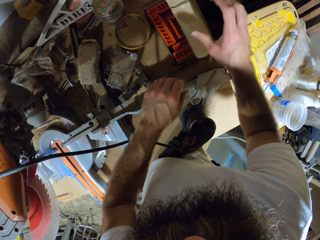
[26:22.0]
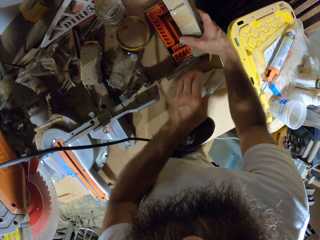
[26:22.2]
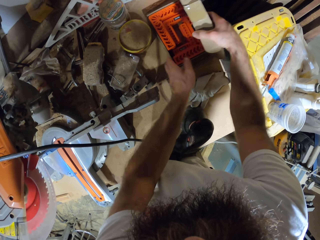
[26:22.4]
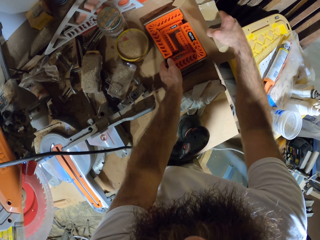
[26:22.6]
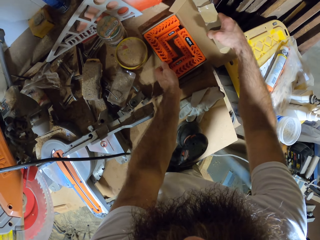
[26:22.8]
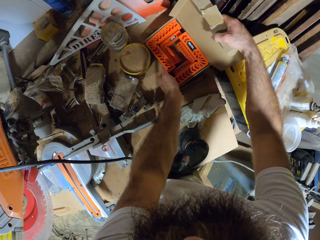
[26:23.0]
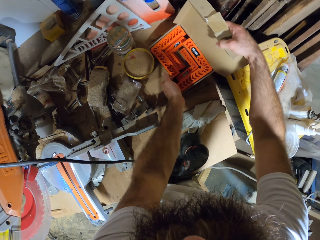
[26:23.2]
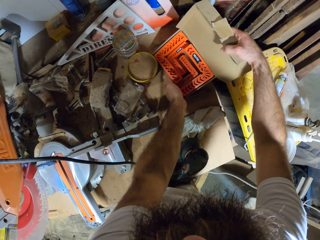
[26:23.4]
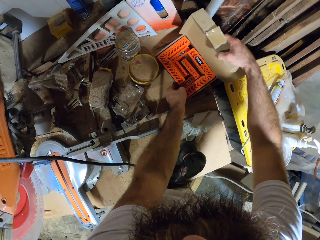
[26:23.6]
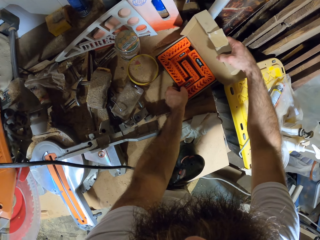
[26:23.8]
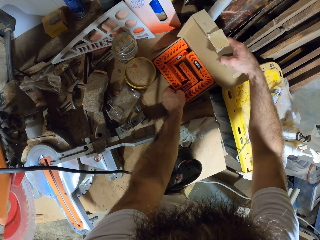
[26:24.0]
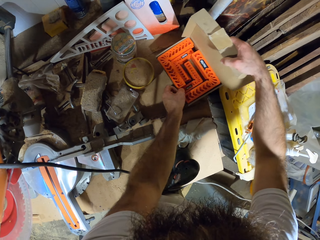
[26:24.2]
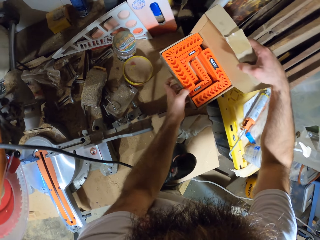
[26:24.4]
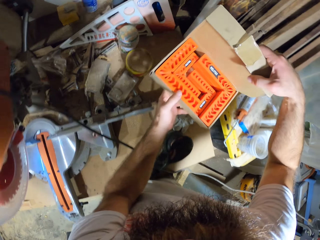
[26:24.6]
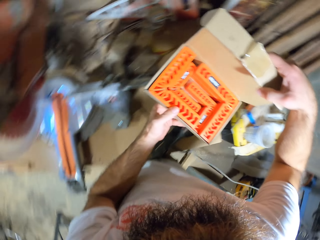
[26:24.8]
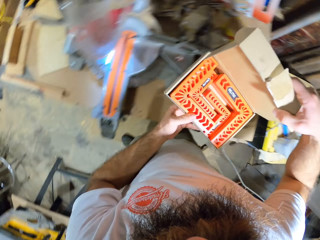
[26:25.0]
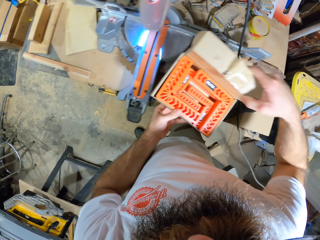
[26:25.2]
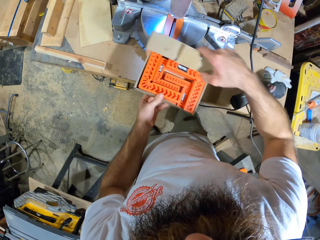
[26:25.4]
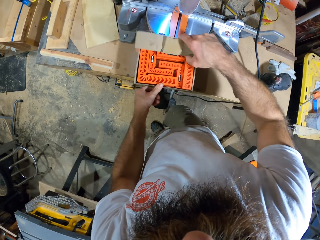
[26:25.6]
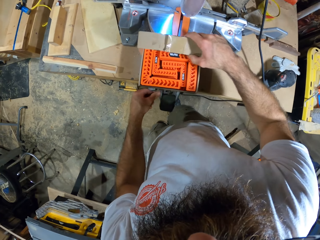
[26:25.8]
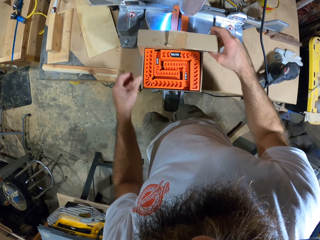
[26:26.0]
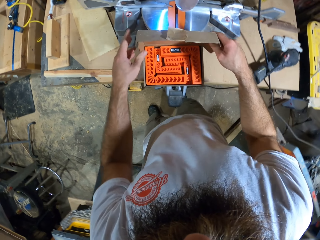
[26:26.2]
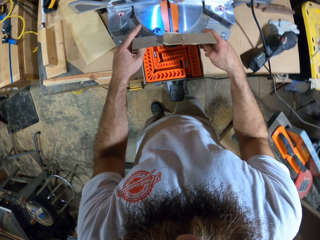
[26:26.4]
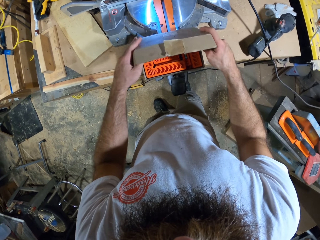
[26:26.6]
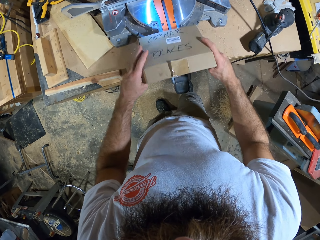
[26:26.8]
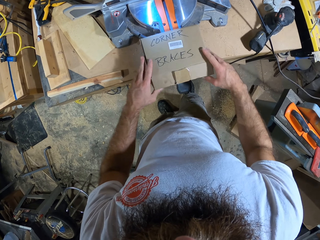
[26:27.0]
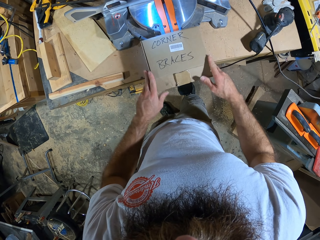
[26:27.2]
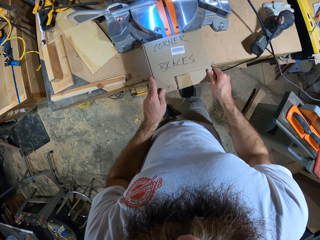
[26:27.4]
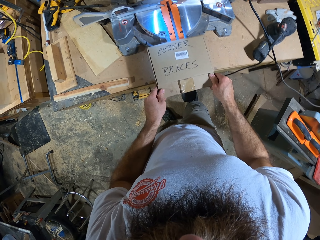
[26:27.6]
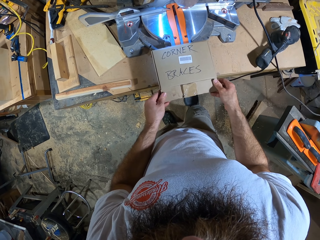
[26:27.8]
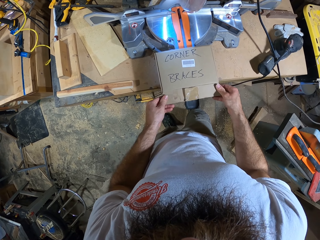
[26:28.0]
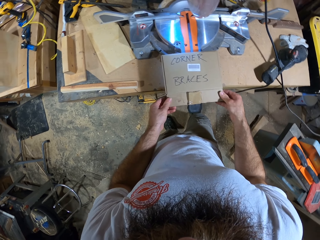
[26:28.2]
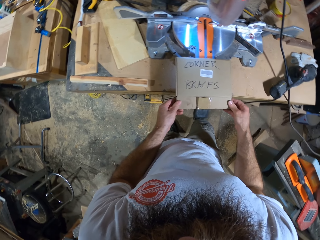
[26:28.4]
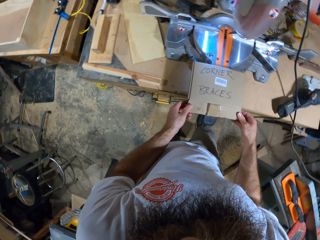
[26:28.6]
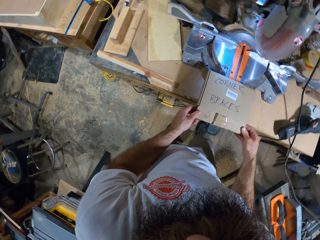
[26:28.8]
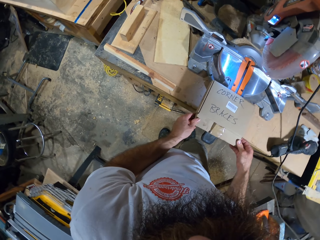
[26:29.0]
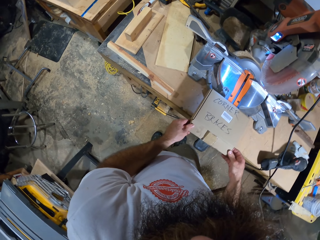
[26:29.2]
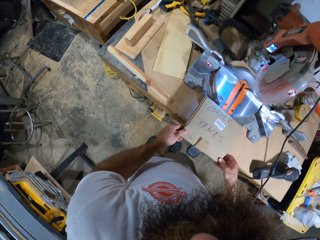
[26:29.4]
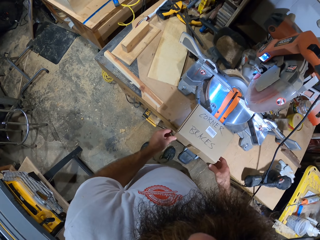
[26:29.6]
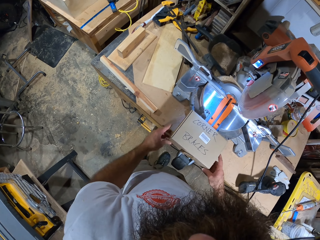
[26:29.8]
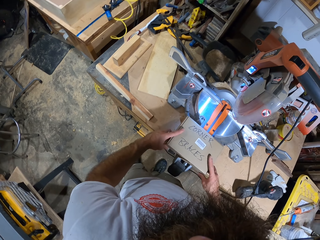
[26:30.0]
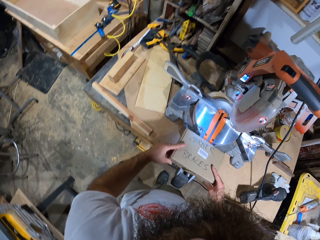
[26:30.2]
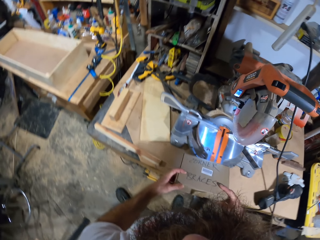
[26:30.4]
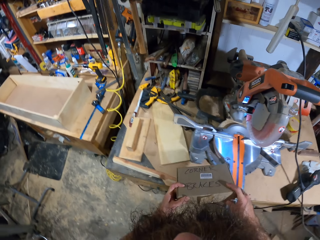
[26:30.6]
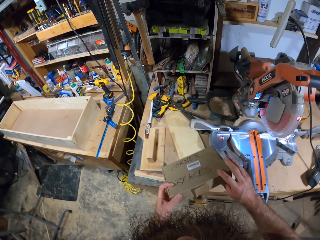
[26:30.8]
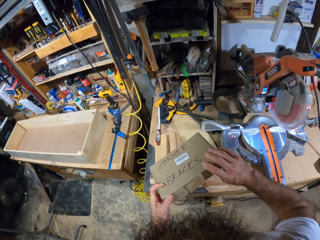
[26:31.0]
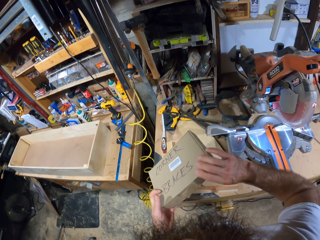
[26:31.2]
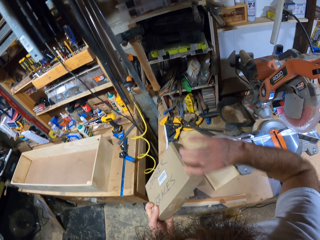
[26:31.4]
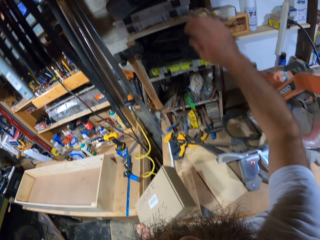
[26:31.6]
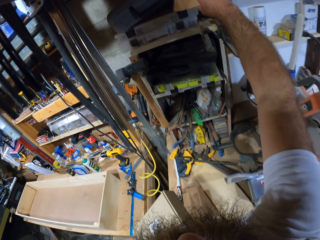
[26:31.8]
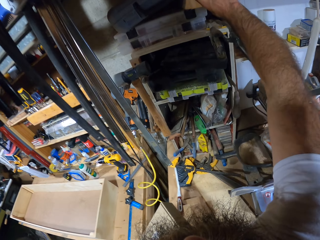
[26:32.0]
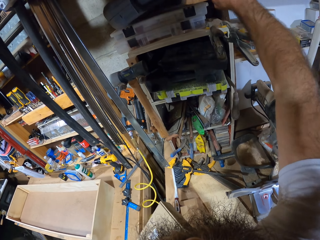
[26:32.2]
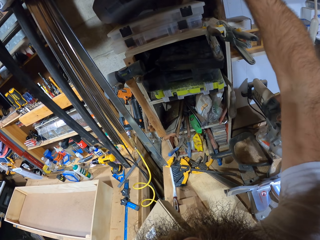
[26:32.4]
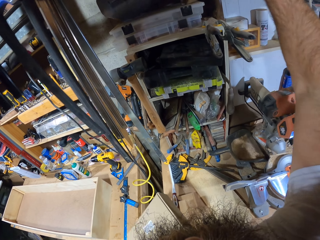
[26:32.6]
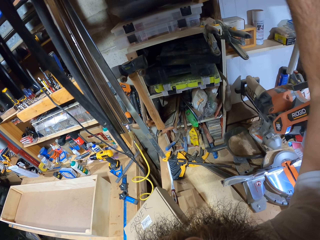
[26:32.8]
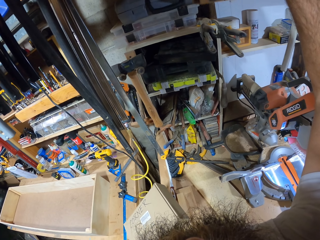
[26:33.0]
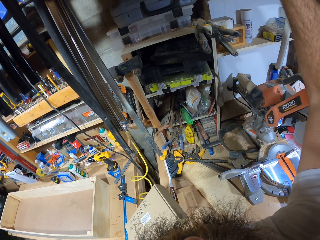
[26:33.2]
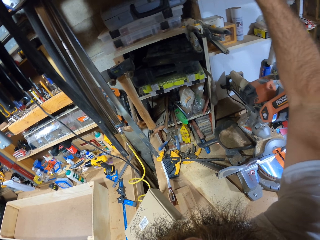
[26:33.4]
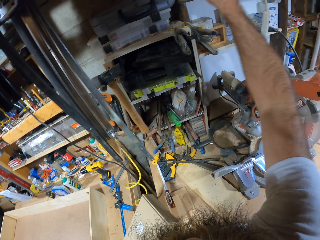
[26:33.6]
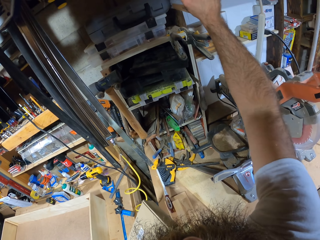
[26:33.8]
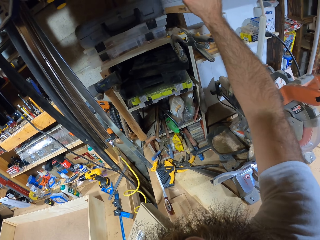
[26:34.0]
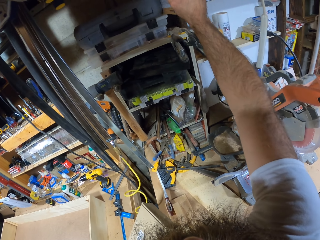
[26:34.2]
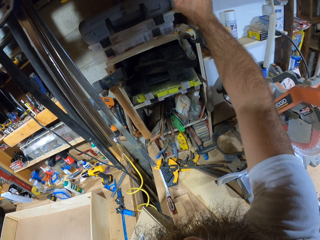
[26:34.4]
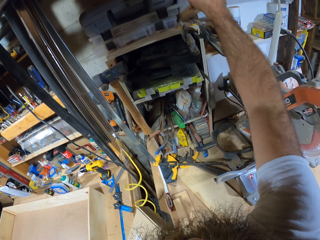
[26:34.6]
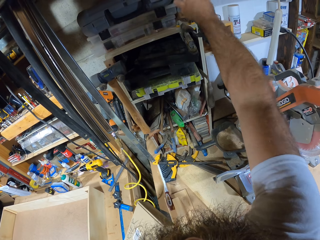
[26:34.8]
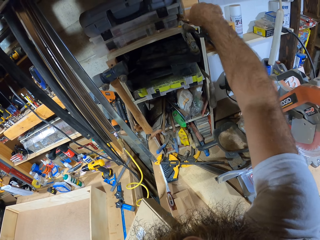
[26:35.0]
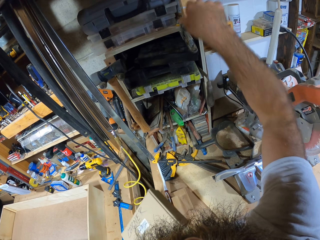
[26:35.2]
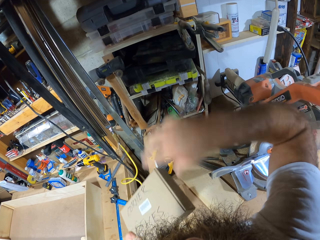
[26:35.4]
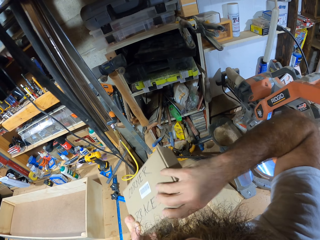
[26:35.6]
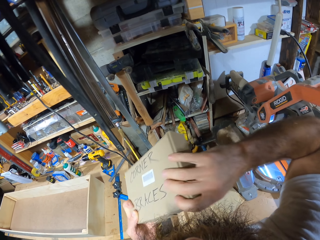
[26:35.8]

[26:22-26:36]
The camera wearer lifts the pack of triangular rulers or box of relitec squares on the table with both hands. He puts the box of relitec squares on the table. He closes the pack of triangular rulers on the table with both hands. He lifts the pack in the shelf with his right hand. He drops the pack in the shelf with his right hand.

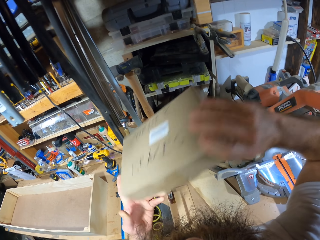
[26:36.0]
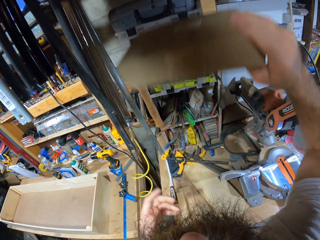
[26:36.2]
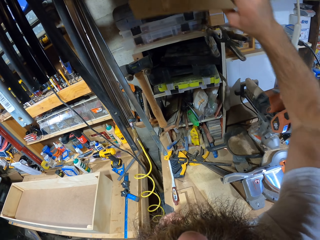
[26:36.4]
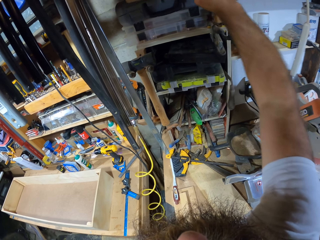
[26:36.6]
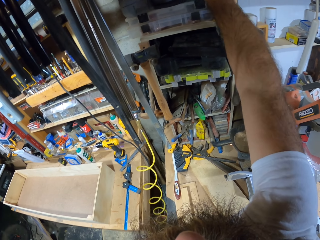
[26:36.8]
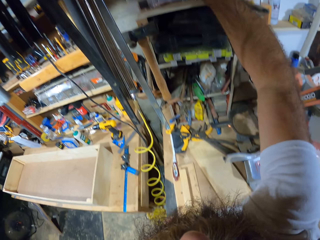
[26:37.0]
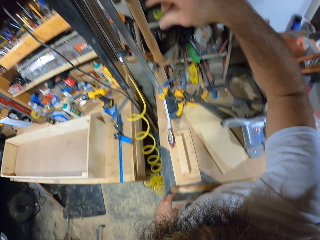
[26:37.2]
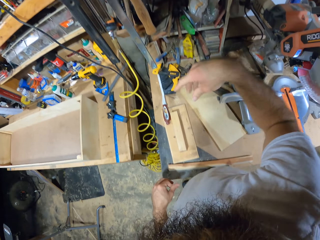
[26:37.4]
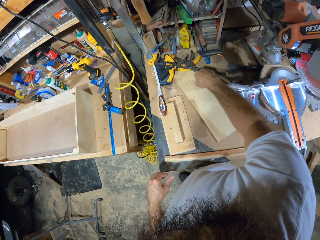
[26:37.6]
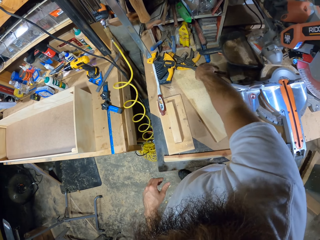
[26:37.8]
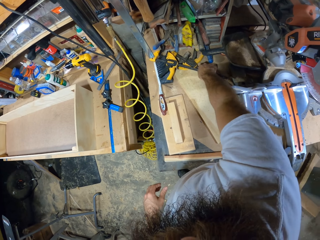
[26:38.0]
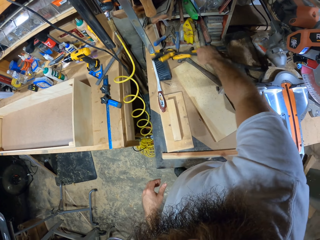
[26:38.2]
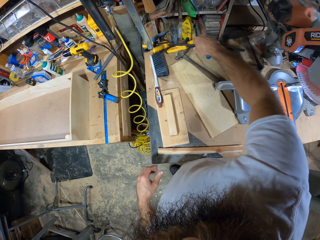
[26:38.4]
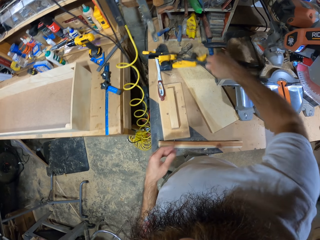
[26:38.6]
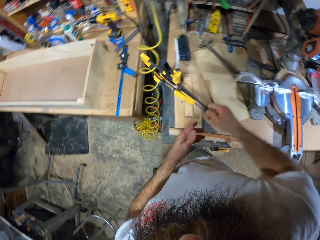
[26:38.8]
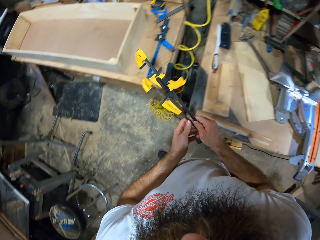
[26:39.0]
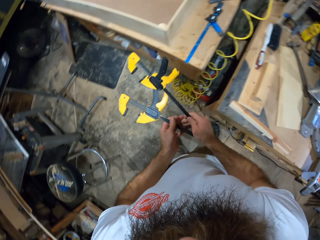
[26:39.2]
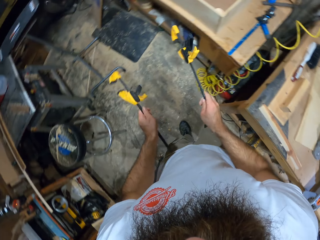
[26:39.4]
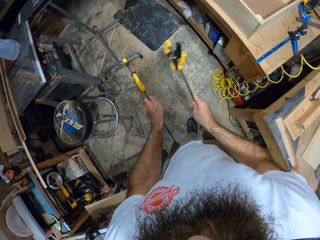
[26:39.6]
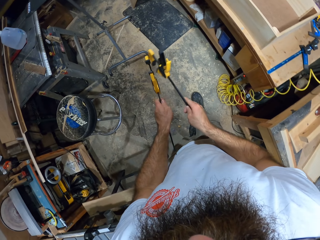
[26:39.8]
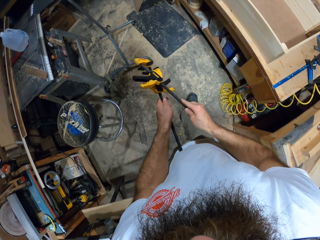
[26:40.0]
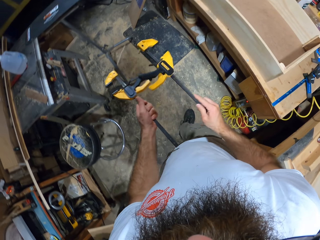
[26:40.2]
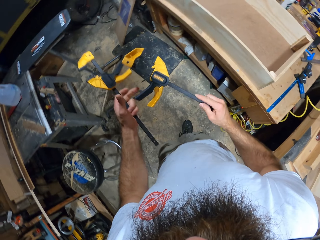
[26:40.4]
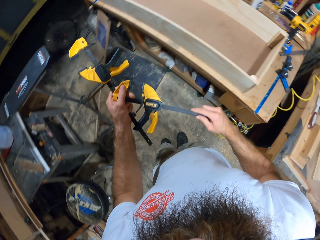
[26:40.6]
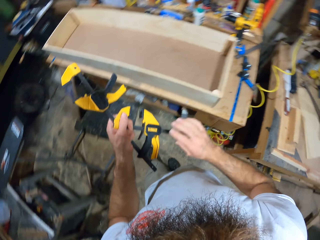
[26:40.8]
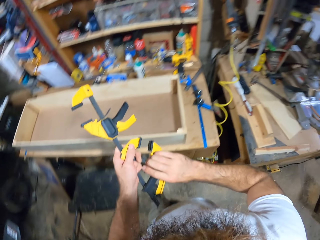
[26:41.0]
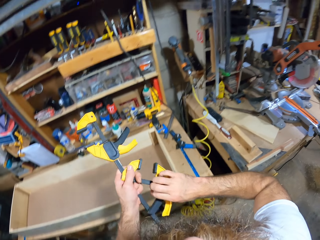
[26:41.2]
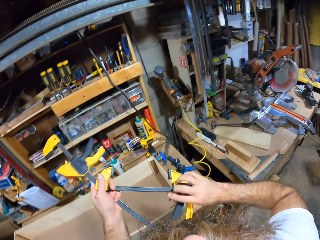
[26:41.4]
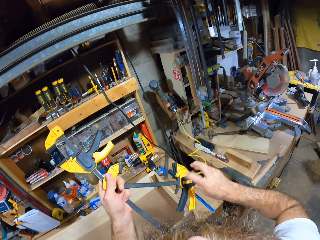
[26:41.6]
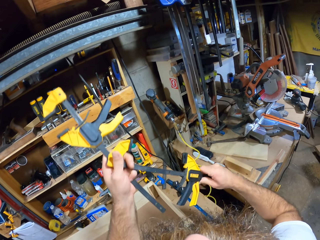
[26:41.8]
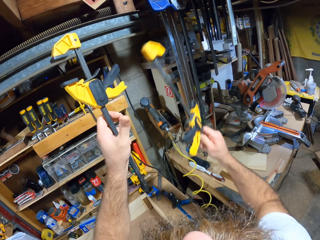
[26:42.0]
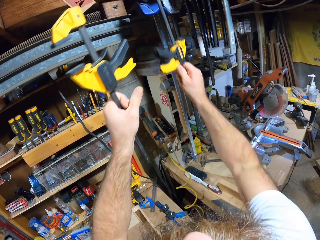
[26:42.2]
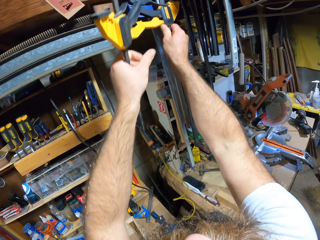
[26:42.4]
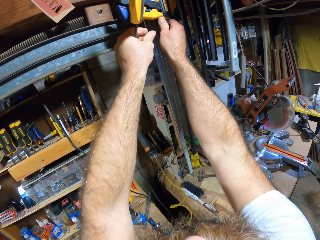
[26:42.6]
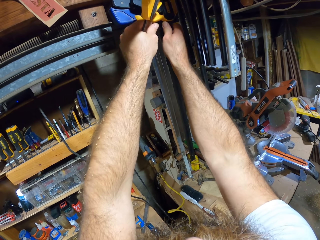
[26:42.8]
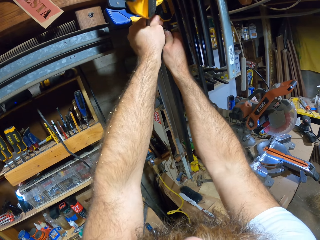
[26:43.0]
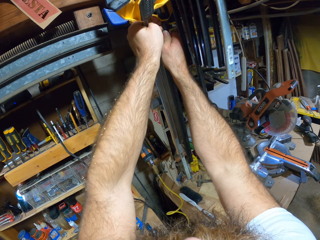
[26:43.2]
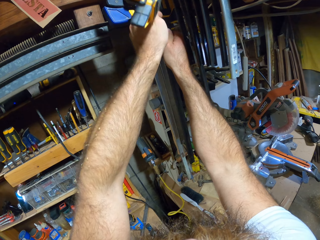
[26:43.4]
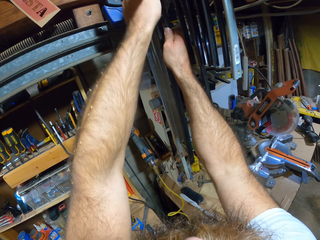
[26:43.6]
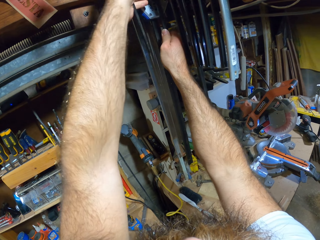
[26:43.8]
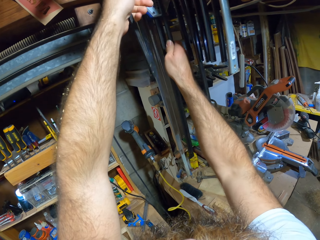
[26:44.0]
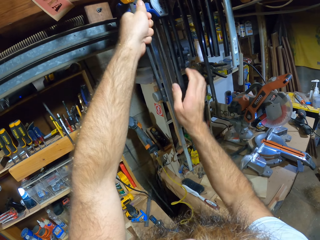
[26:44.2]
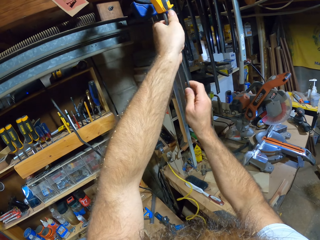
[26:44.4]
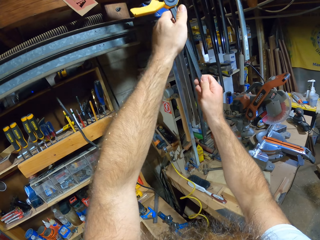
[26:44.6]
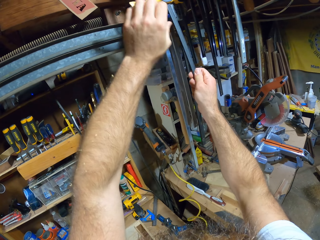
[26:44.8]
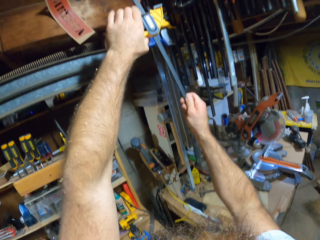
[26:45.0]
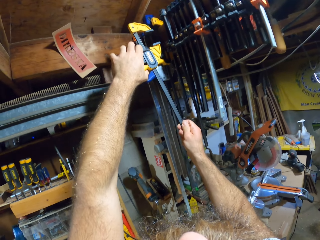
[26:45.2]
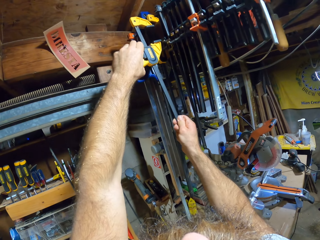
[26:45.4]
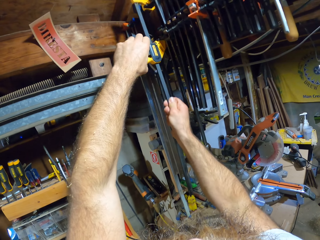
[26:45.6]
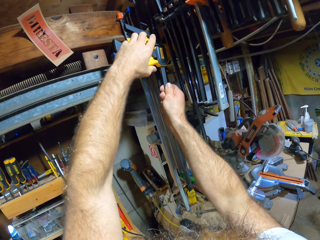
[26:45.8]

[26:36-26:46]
The camera wearer passes the pack of triangular rulers in his left hand to his right hand. He drops the pack of triangular rulers in the shelf with his right hand. He picks up vernier calipers or saws on the table with his right hand. He passes the vernier caliper from his right hand to his left hand. He pulls the vernier caliper in his right hand with his left hand. He places the vernier calipers in both hands on the shelf.
